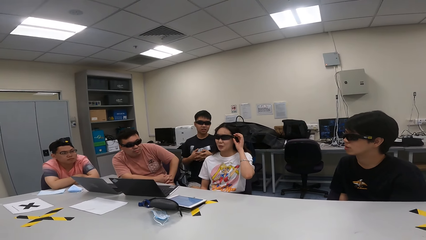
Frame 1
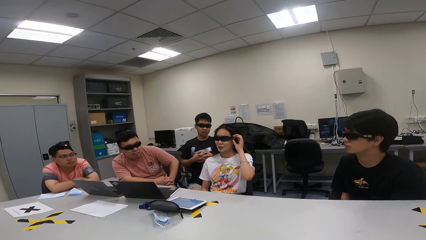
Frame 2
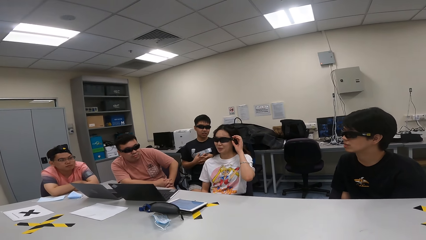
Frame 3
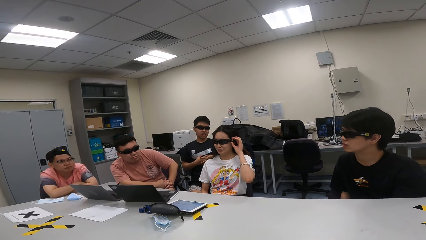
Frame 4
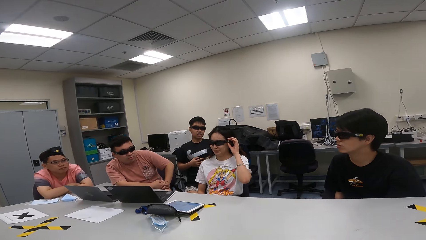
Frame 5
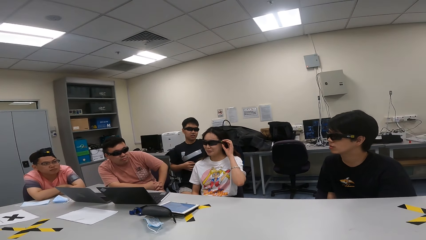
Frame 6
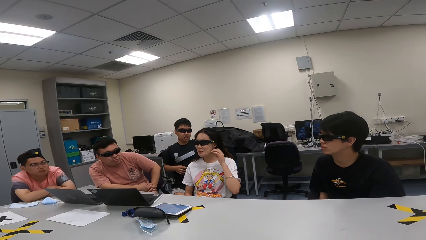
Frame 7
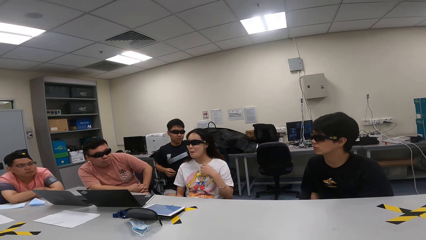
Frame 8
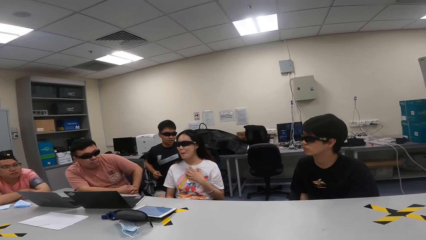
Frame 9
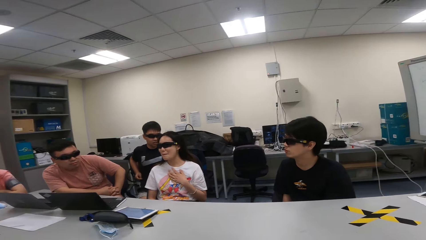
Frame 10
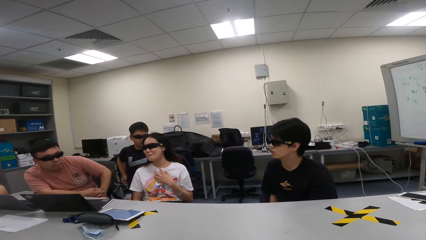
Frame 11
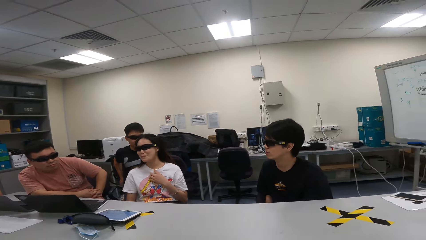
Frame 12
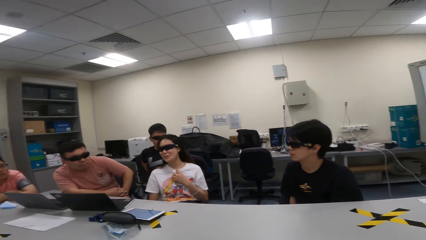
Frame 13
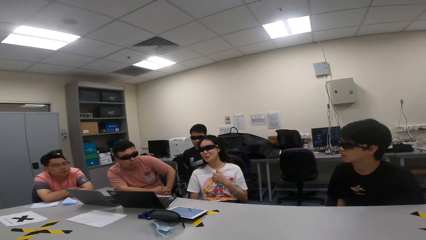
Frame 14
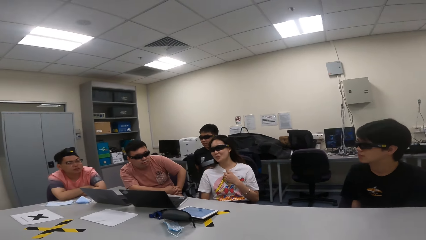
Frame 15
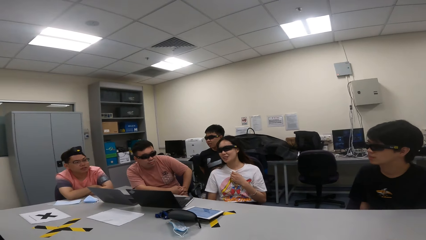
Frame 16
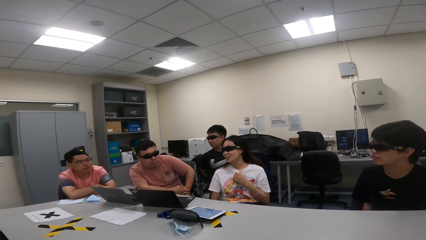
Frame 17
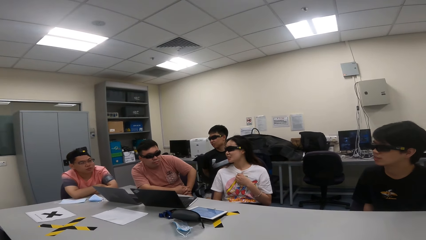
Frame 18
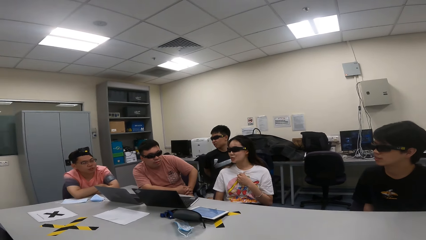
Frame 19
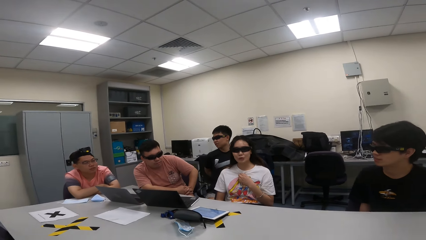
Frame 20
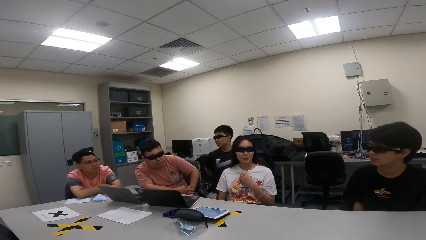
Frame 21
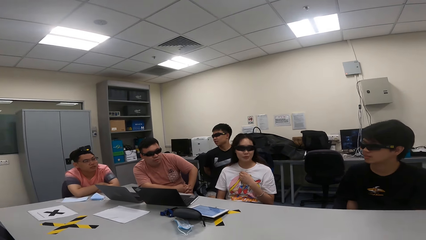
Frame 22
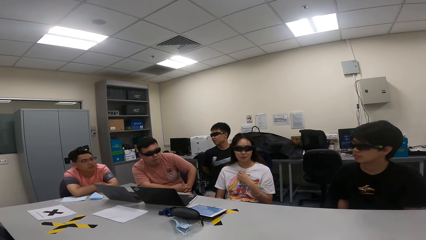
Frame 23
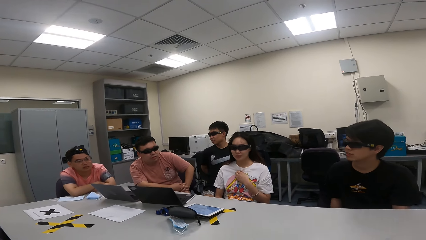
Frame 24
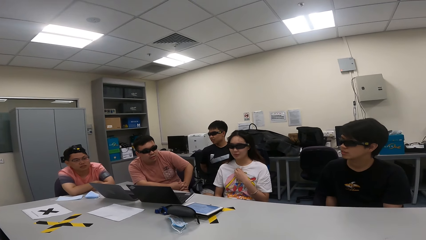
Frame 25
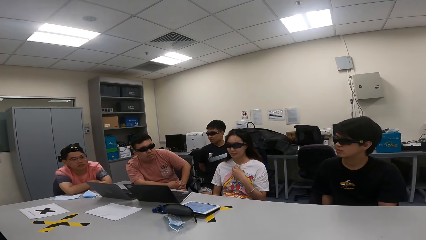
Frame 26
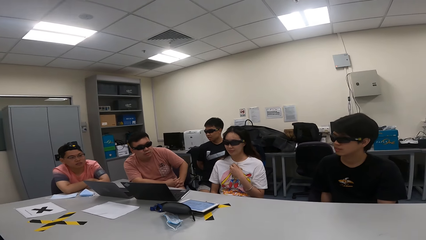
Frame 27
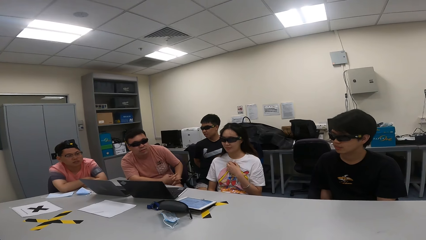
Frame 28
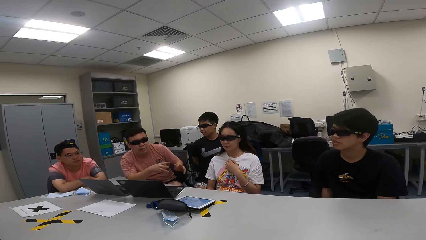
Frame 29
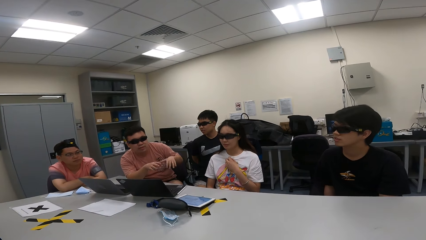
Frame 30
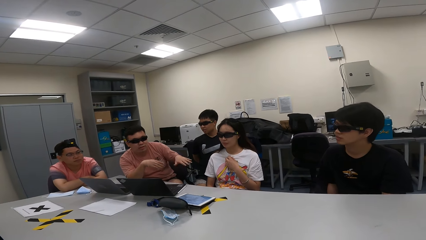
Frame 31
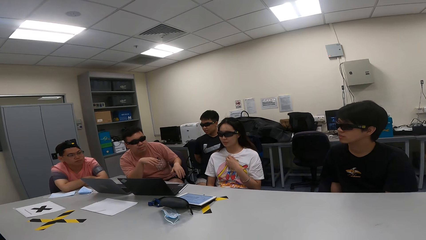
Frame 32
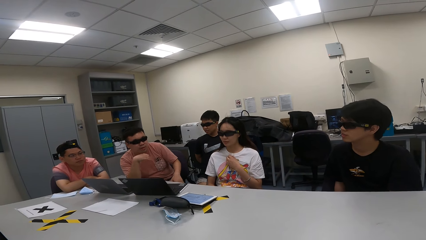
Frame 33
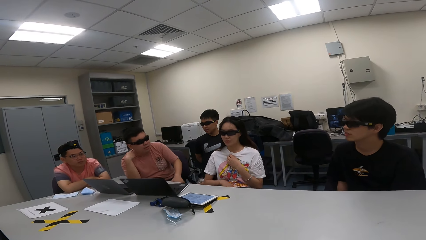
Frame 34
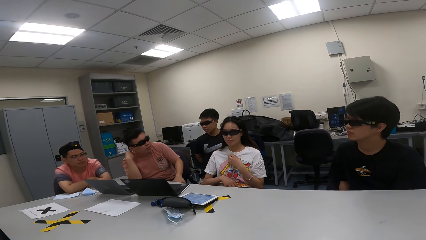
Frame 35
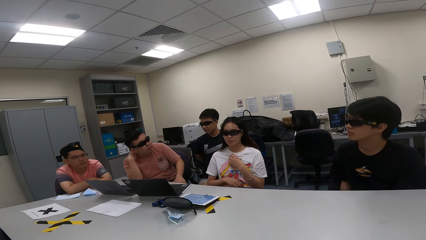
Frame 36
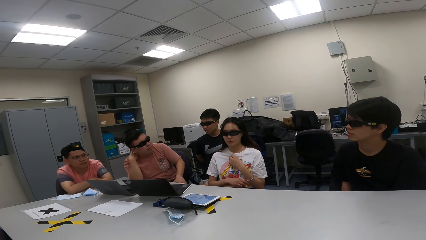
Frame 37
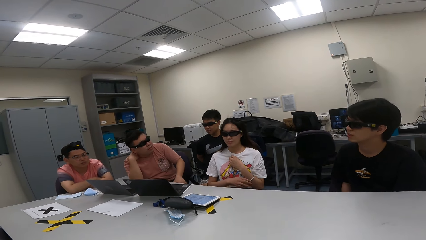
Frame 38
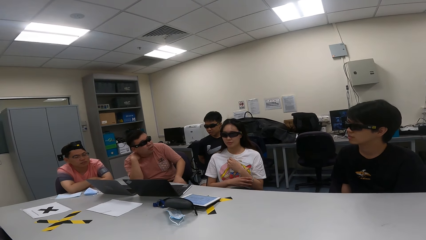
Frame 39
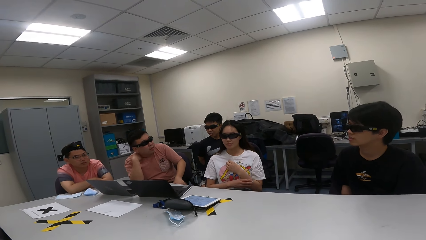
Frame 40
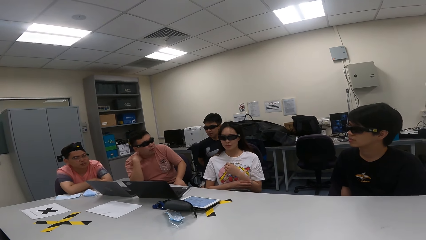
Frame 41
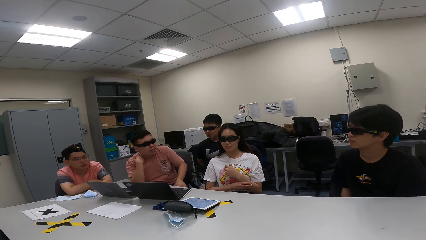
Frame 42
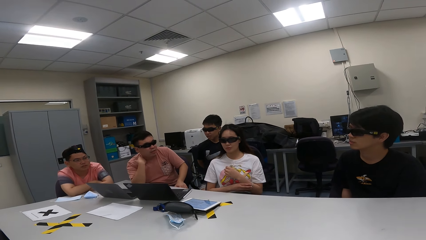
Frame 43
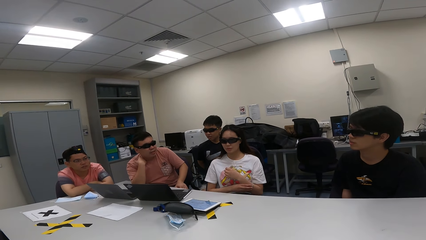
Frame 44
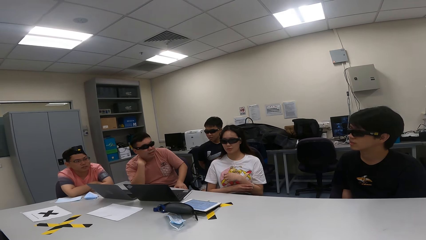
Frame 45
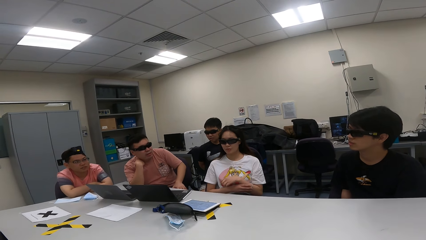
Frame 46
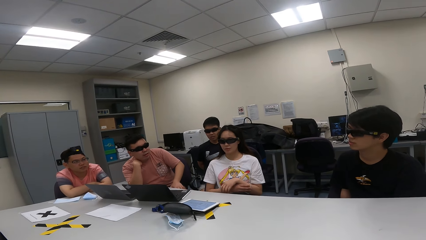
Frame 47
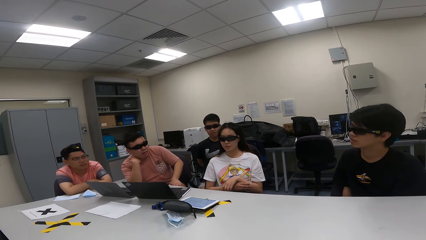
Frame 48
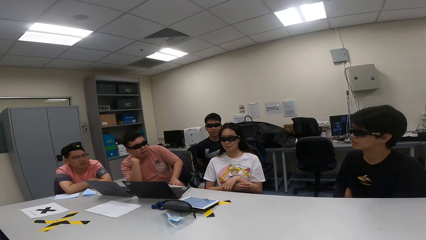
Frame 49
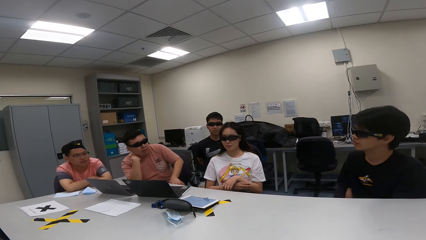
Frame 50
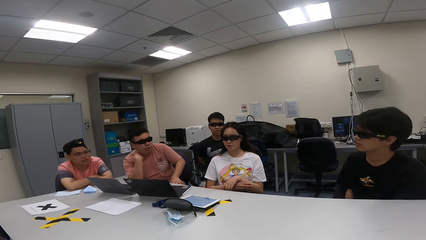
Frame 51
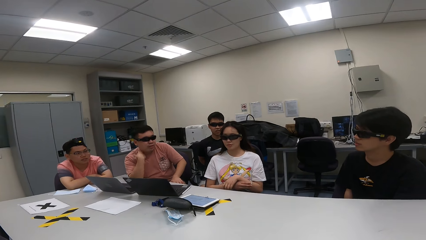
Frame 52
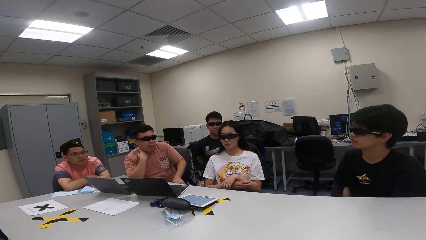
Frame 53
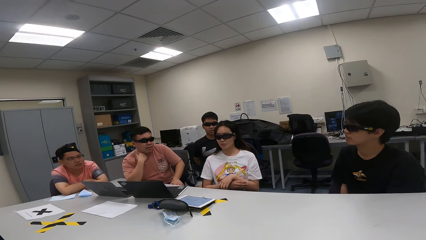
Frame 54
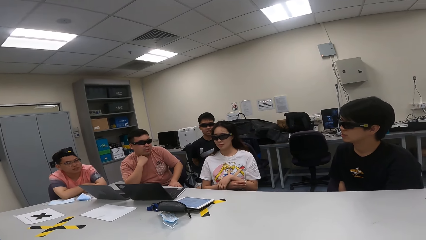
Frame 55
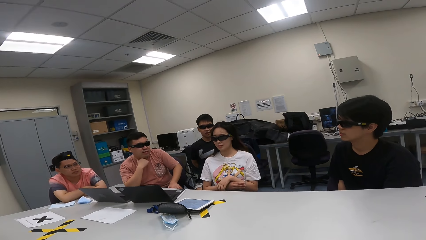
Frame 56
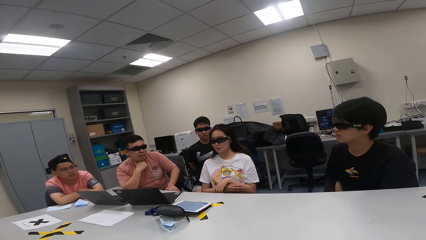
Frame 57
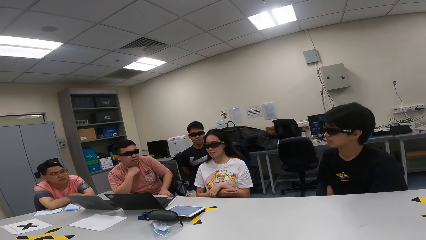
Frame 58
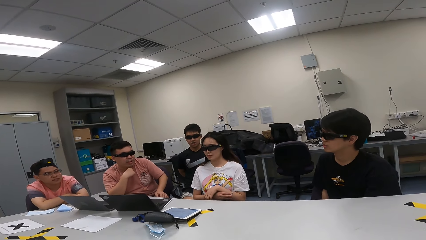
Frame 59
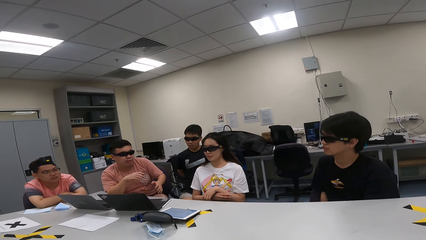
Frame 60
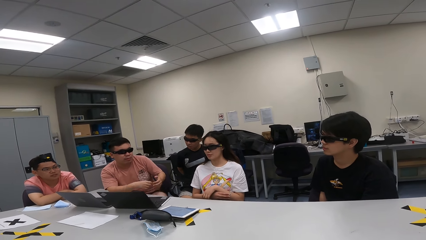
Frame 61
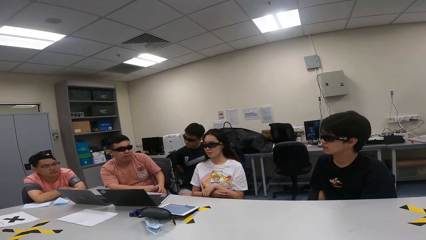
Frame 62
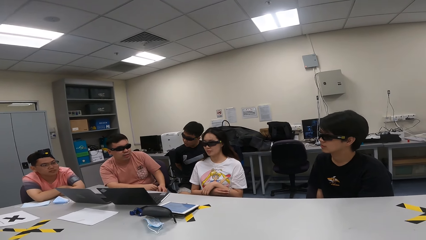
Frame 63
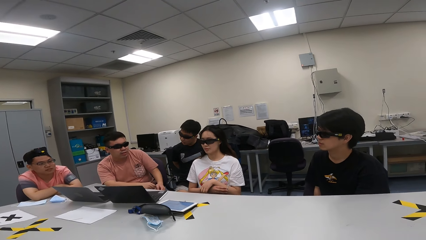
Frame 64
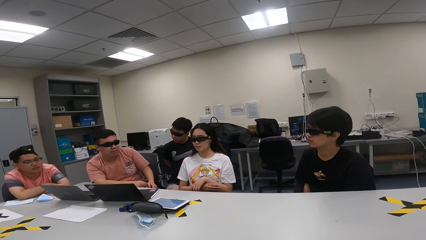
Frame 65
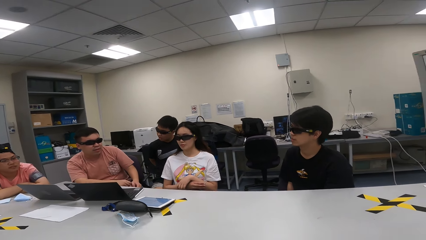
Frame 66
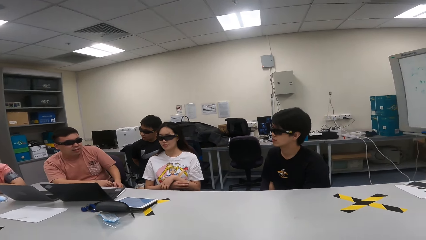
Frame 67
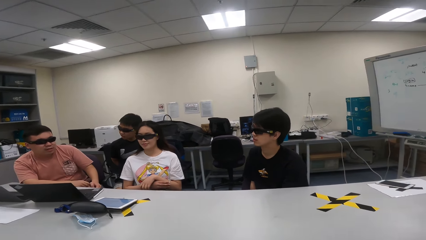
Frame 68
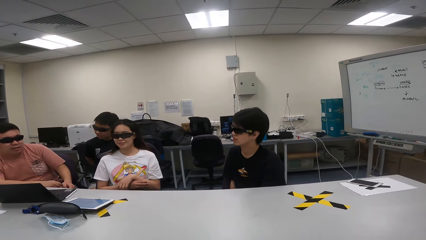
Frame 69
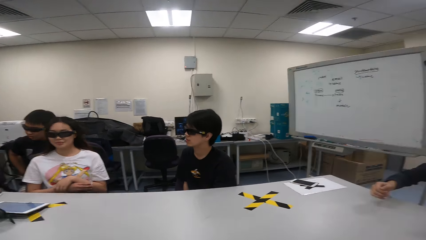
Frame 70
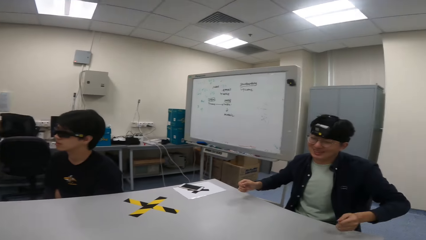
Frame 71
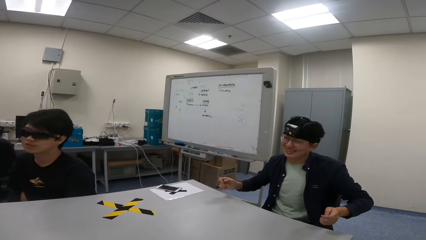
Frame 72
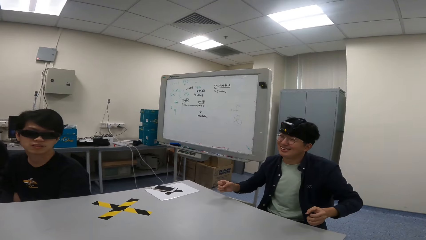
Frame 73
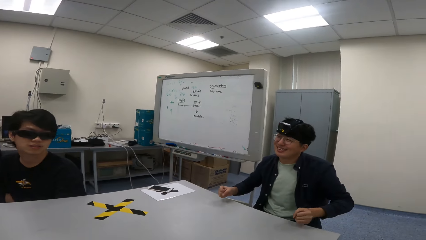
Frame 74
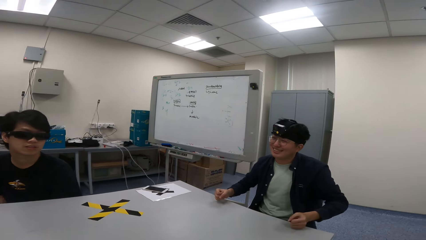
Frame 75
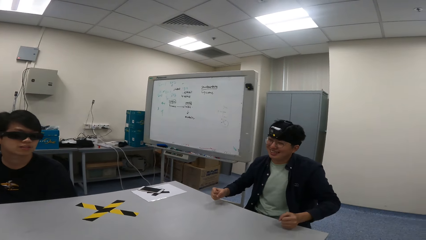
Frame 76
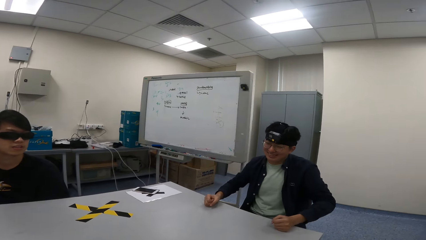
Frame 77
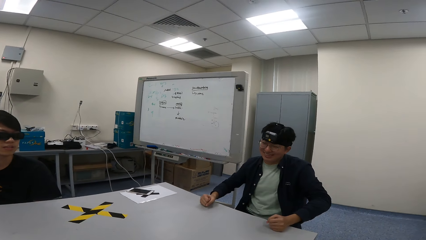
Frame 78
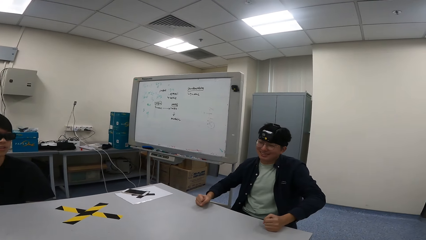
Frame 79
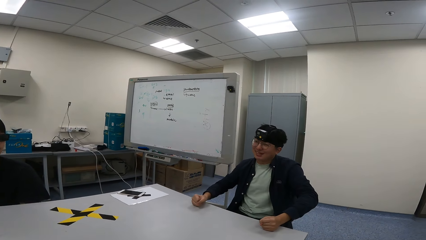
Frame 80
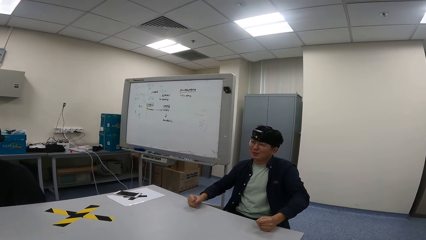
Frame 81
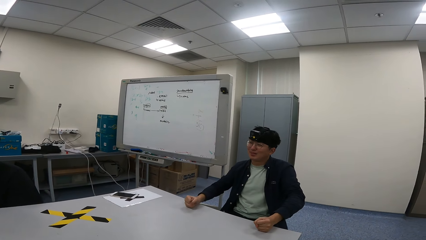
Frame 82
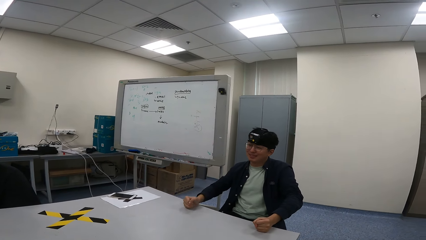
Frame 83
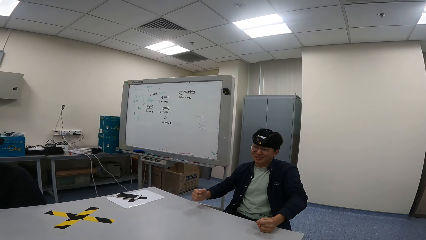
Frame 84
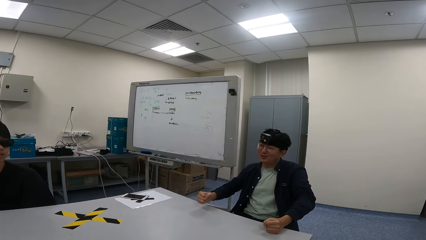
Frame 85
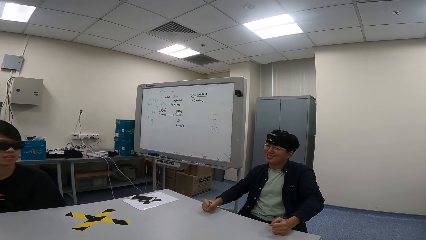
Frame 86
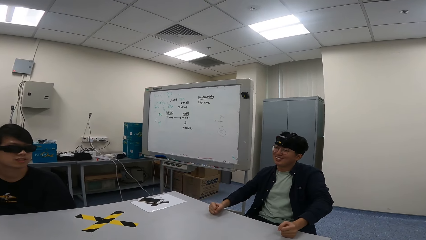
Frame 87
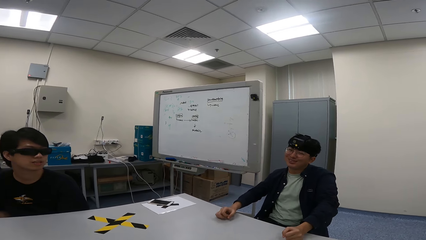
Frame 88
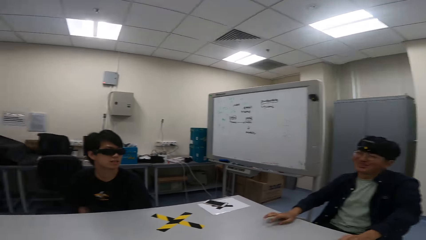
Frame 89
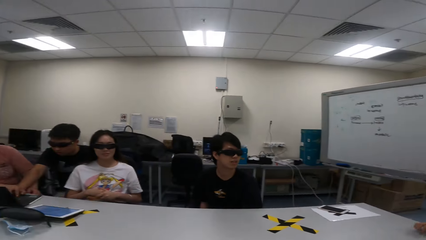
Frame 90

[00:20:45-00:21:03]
A person stretches. Another person nods the head, sways hands, touches the neck and sways hands. A third person hits hands on a table.
